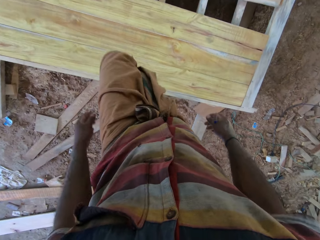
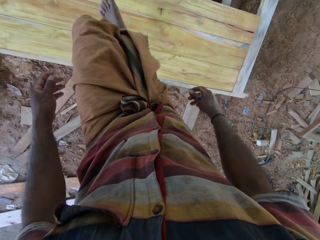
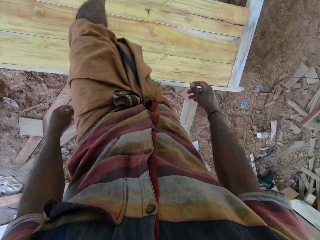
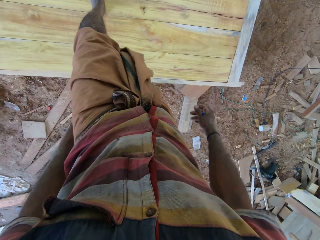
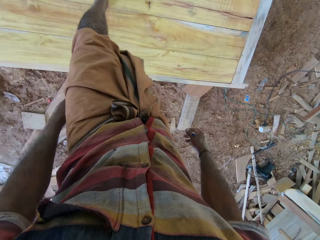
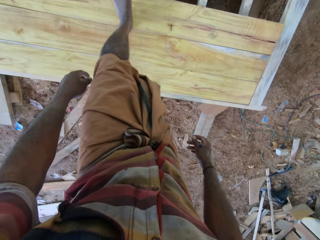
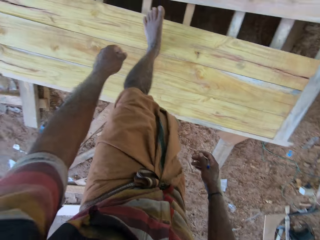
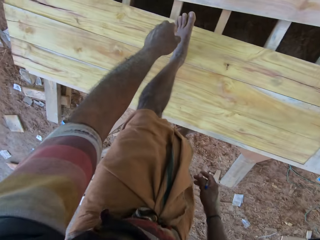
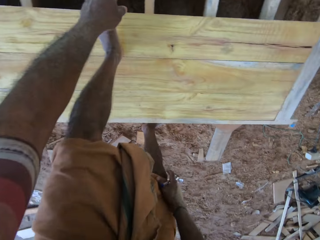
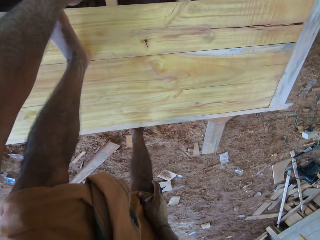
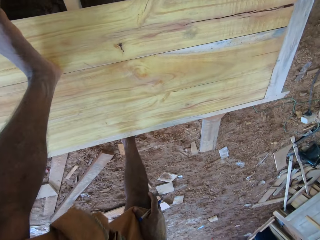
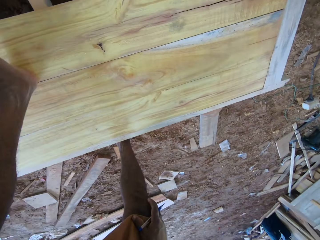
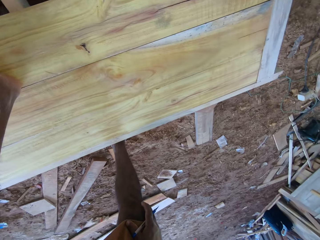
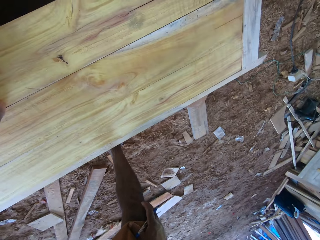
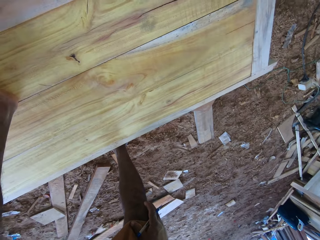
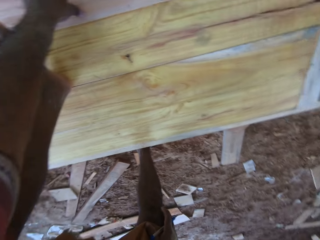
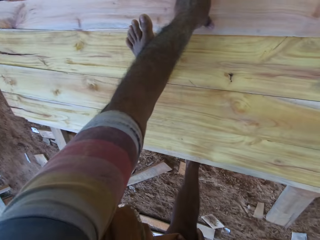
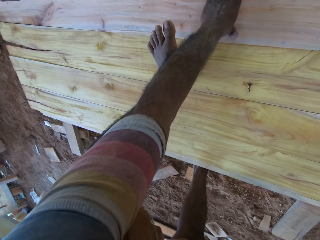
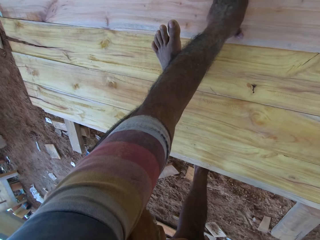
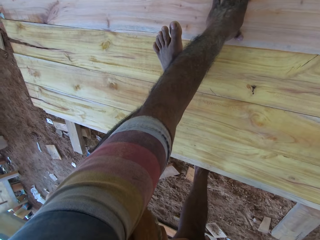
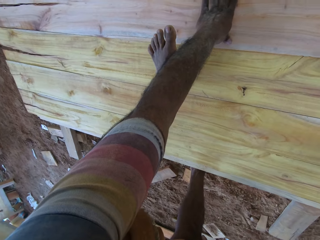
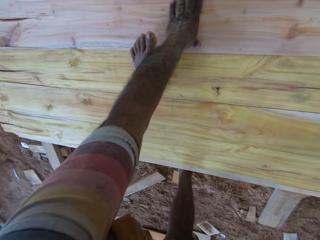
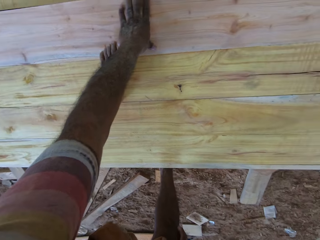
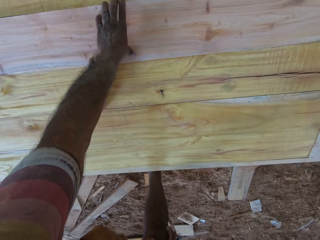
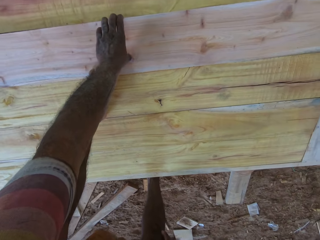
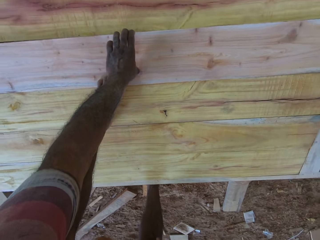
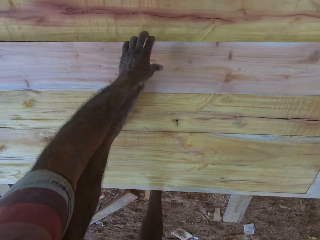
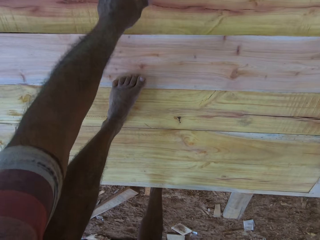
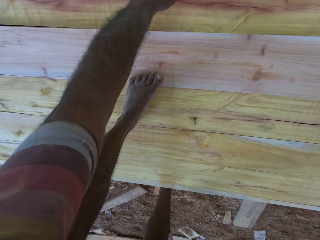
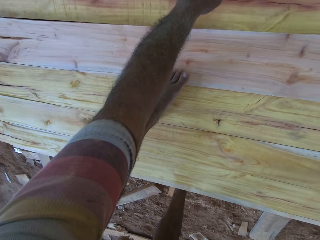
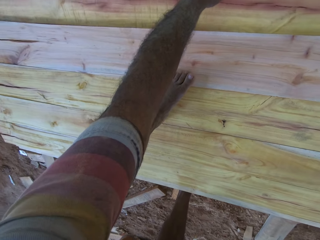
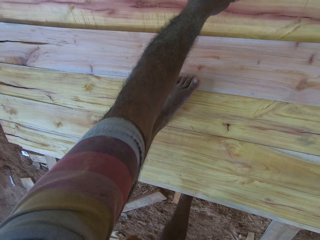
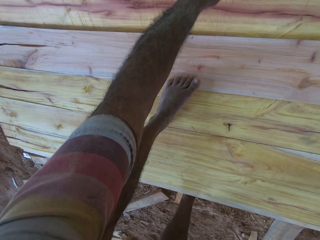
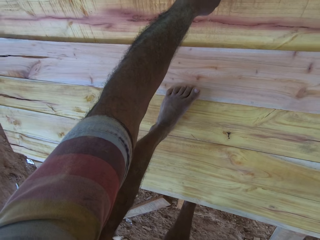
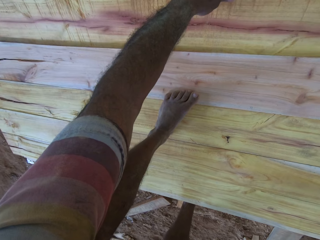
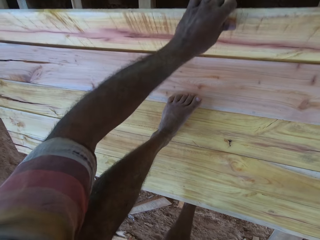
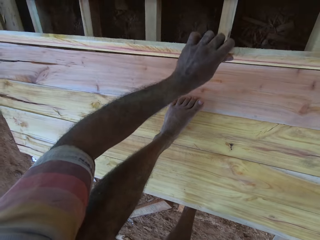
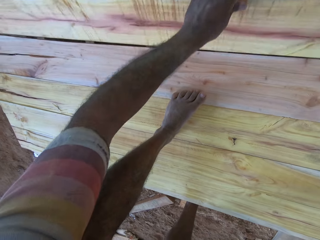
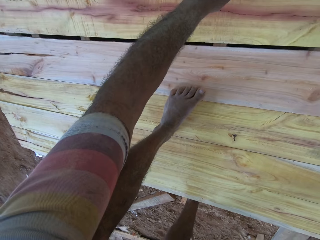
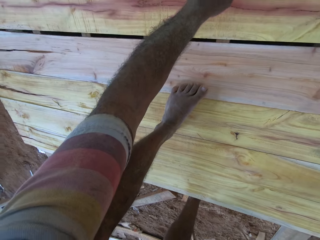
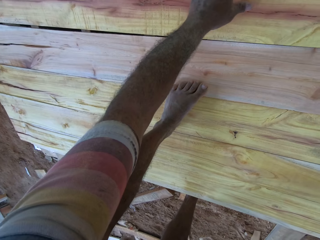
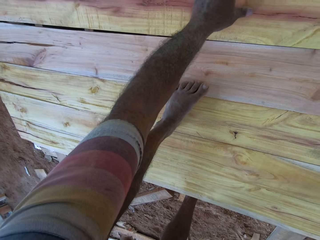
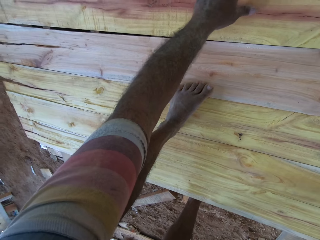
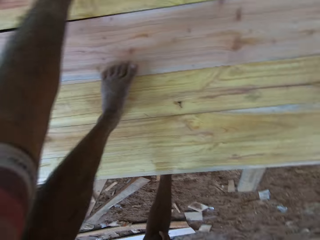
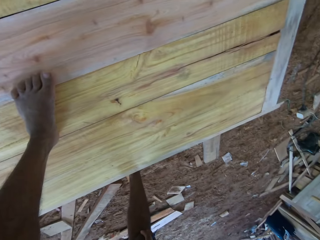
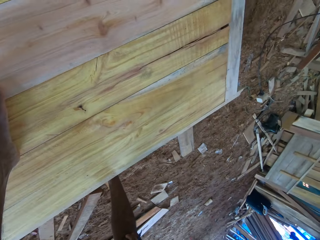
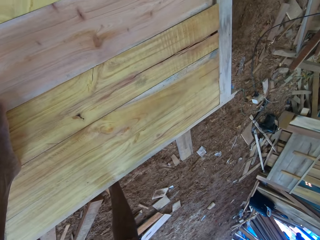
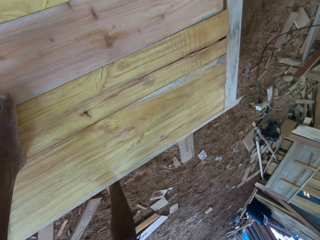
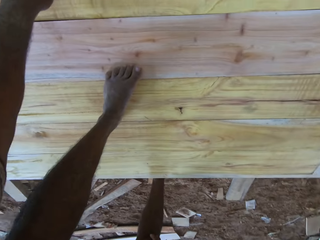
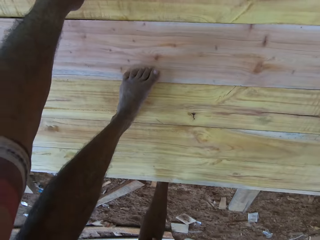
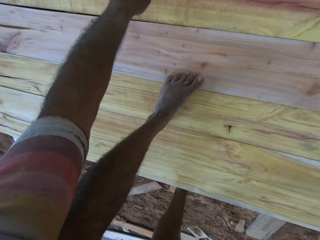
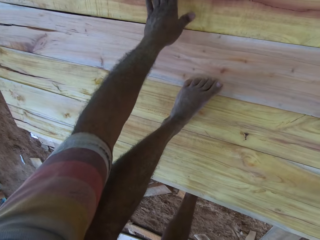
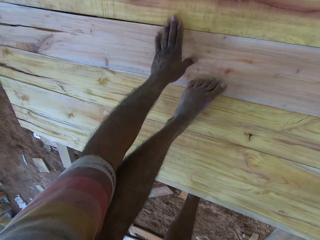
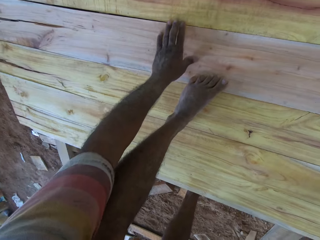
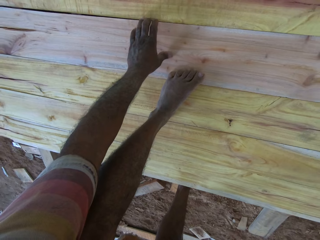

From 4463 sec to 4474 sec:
The camera wearer puts the left hand on the wood. They move the timber on the table. They hold the wood, put the wood down and look at the wood.

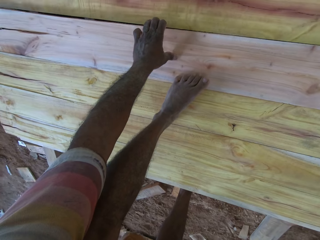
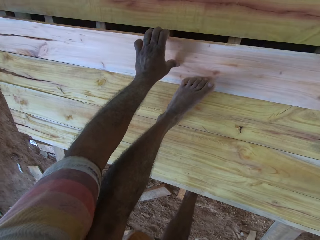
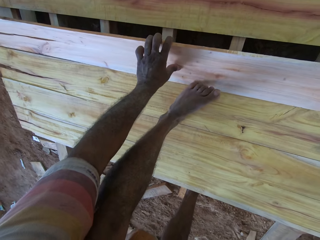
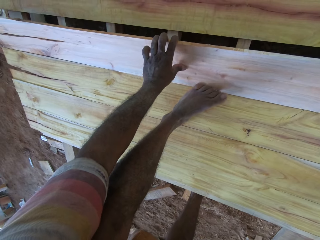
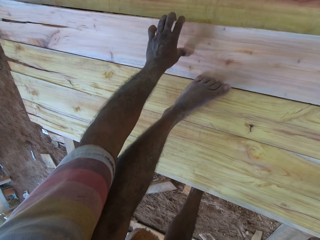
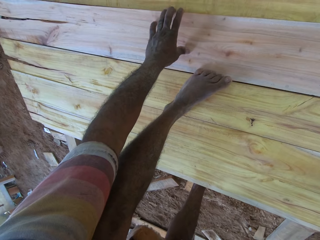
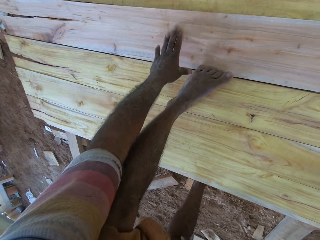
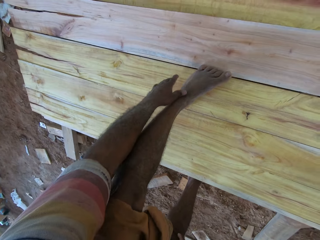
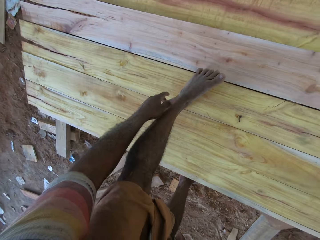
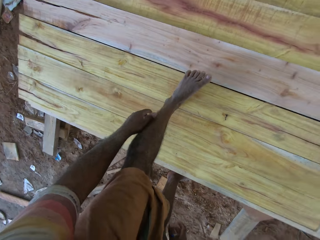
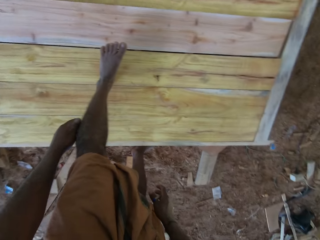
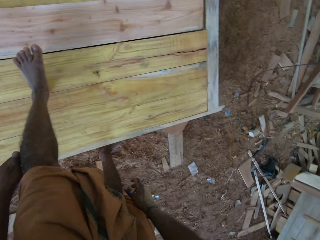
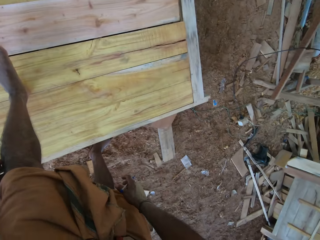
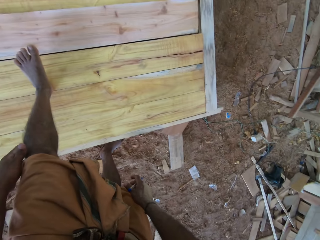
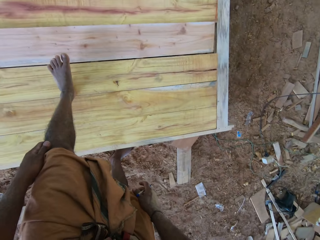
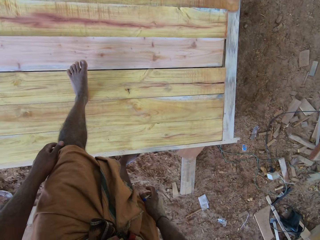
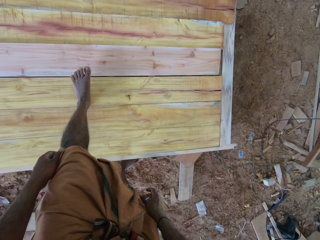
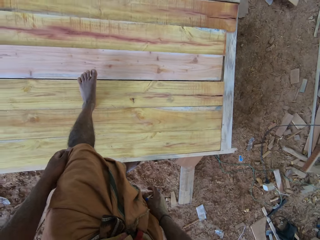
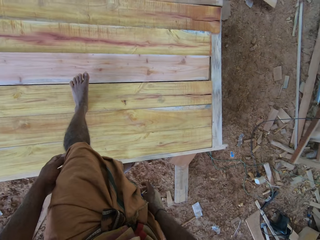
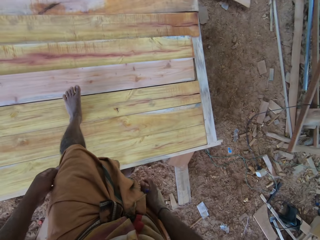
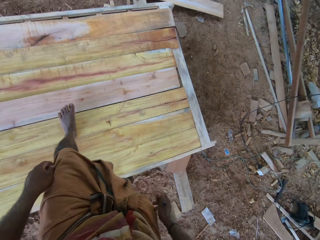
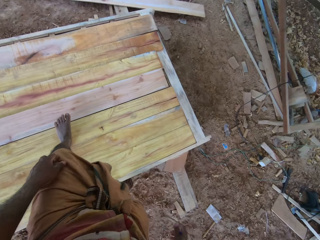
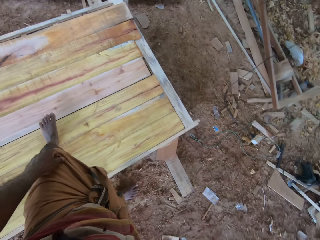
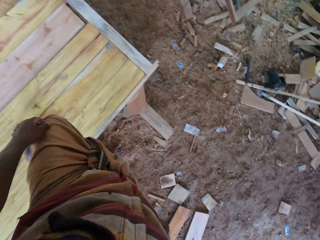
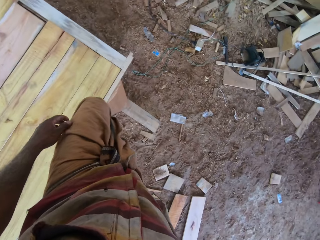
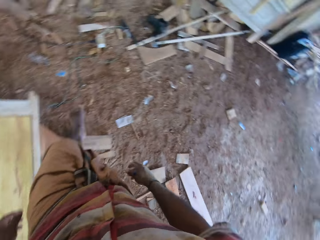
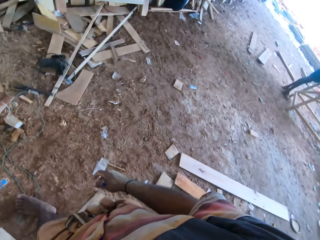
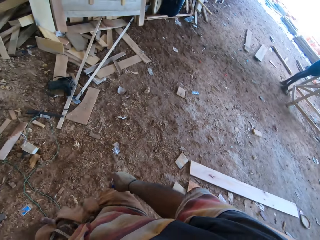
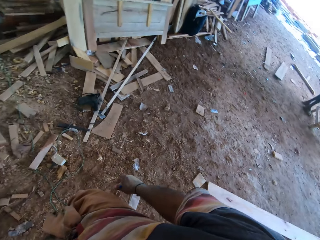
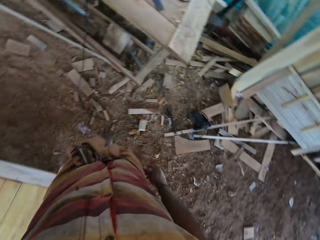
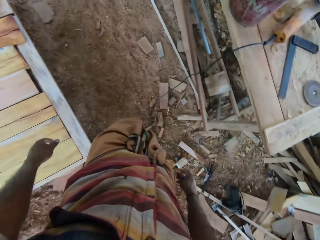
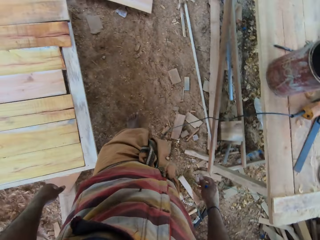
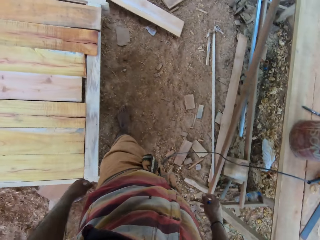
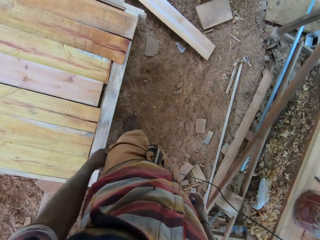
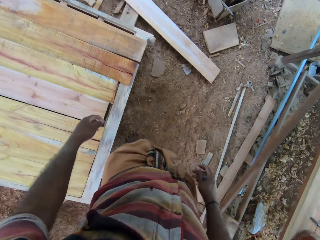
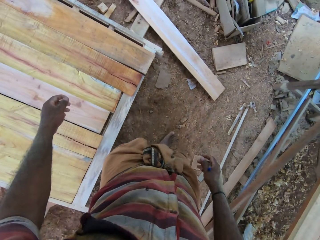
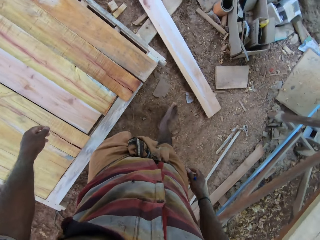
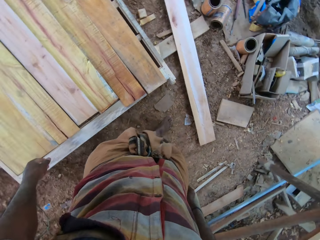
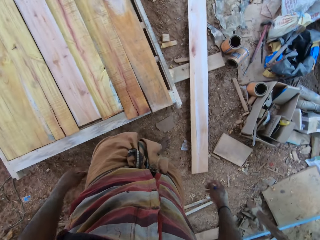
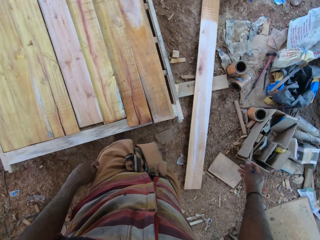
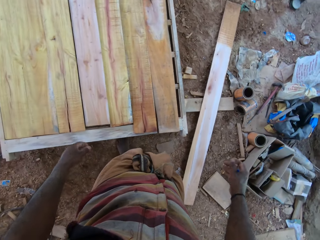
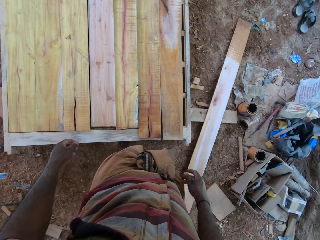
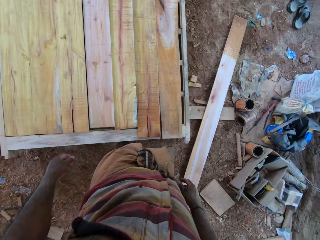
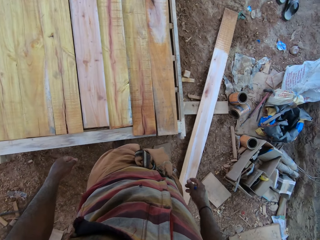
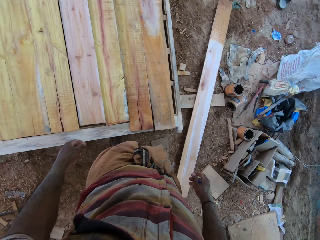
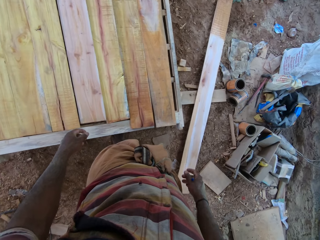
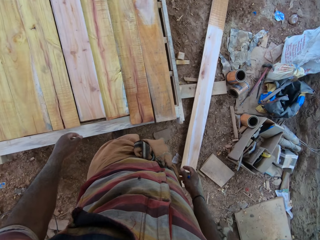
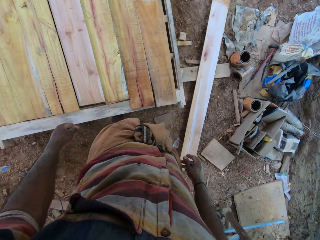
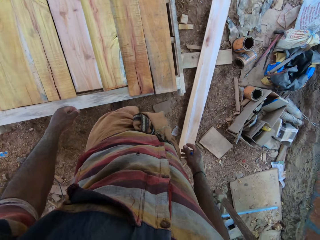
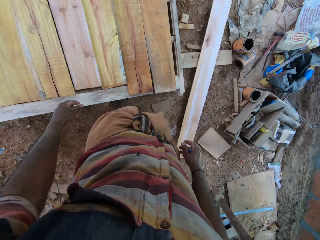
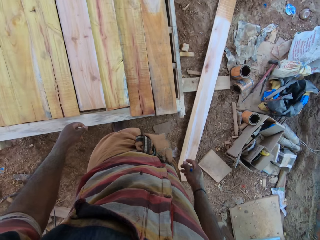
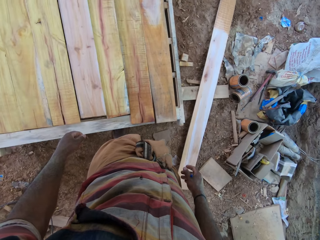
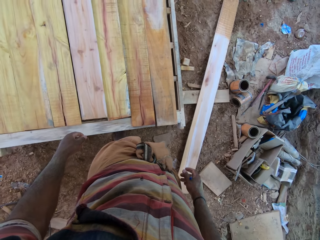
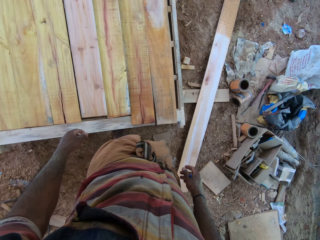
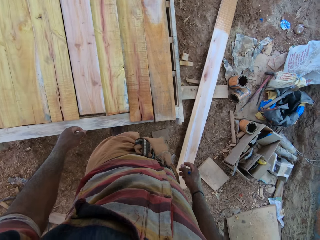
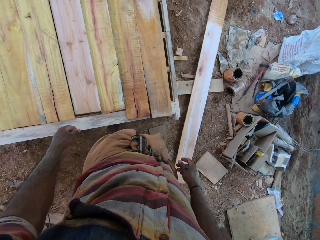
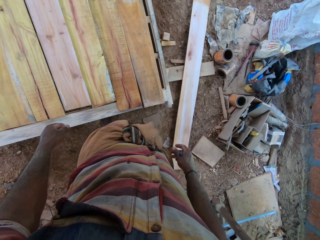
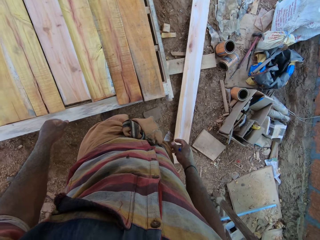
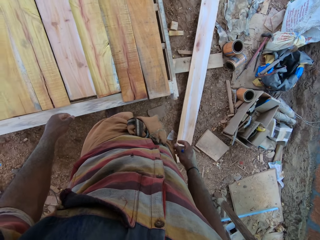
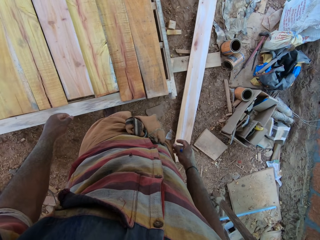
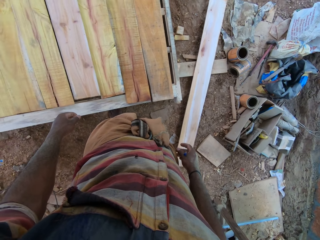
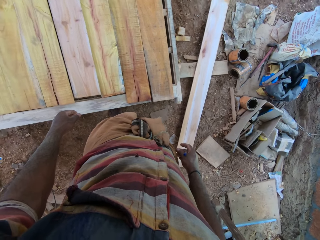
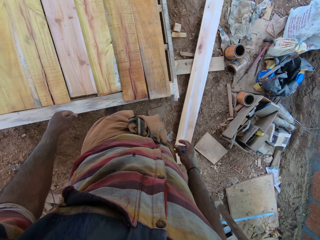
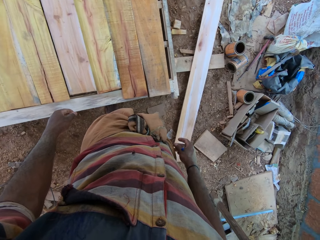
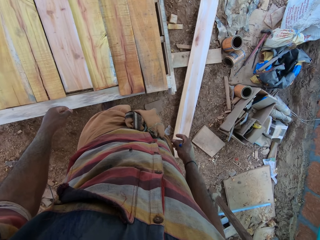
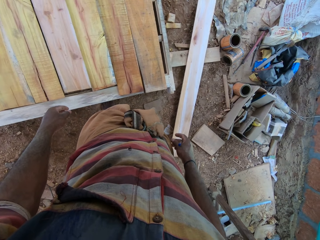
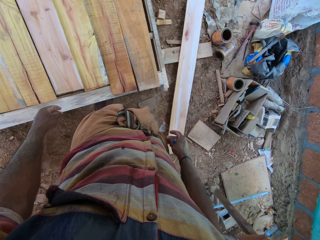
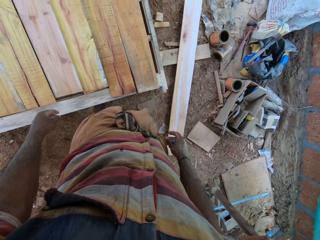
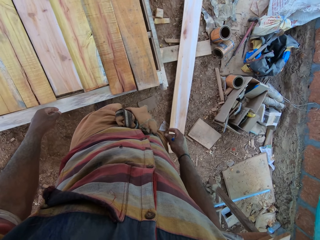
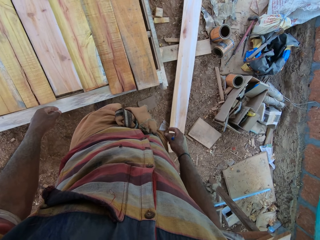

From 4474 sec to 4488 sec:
The camera wearer holds the wood and puts the wood down. They arrange the timbers. They look at the wood. They walk on the workshop. They turn around the table. They walk along the timber. They stare at the timber.
